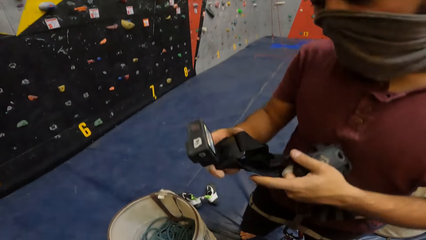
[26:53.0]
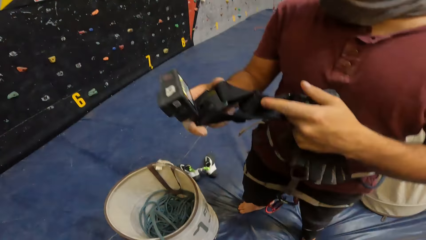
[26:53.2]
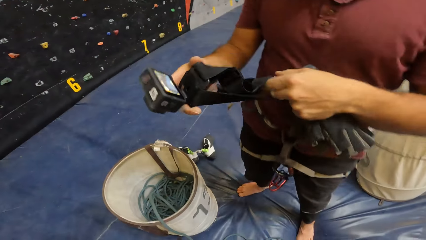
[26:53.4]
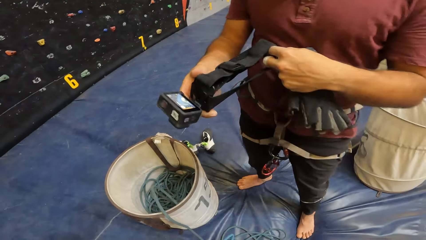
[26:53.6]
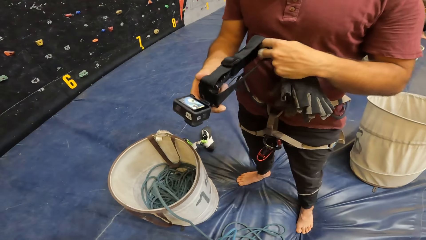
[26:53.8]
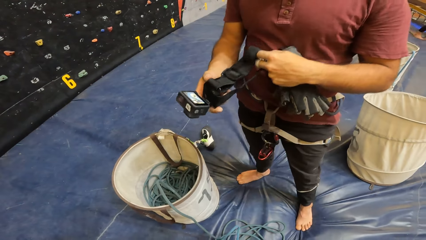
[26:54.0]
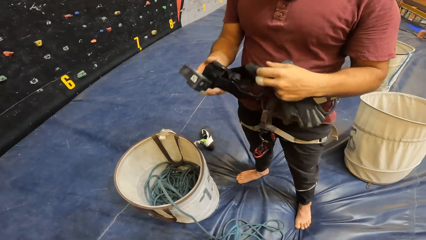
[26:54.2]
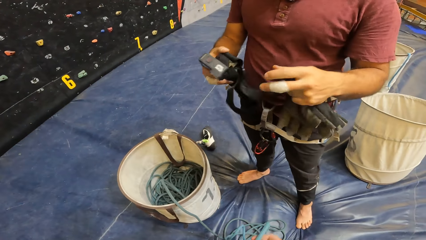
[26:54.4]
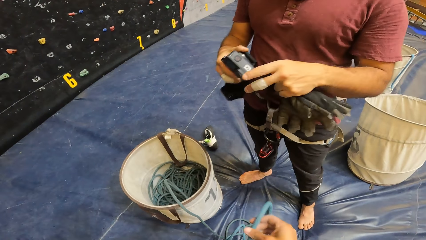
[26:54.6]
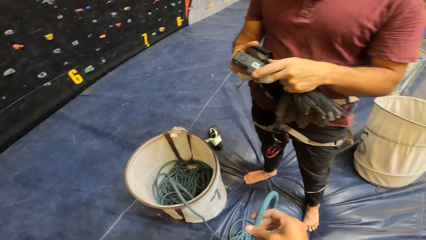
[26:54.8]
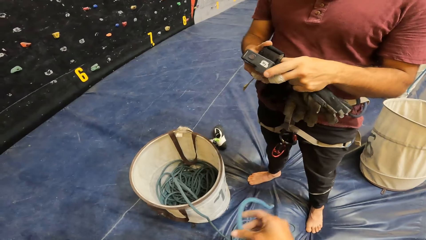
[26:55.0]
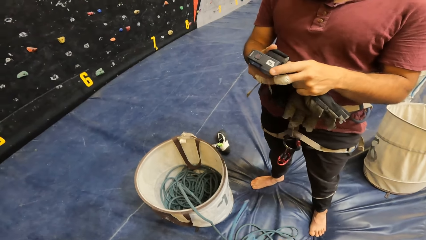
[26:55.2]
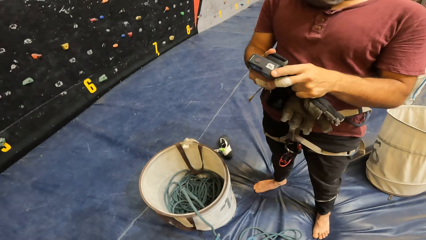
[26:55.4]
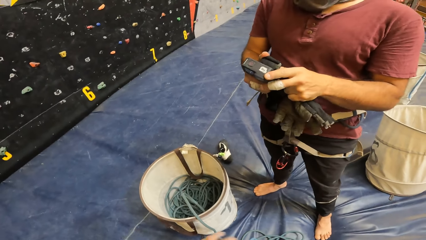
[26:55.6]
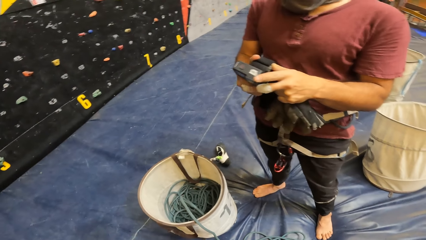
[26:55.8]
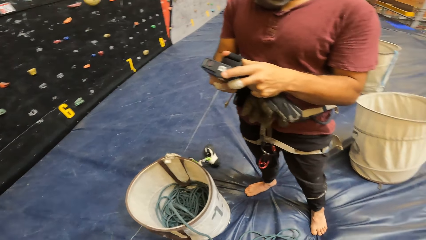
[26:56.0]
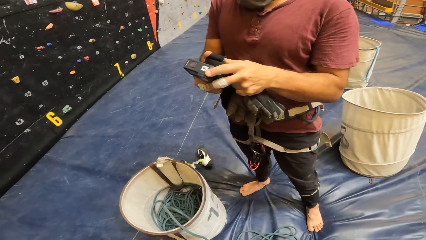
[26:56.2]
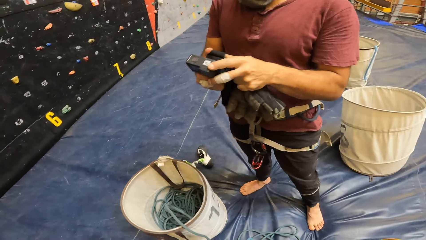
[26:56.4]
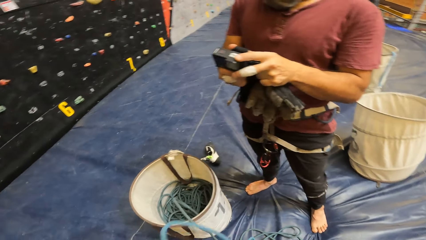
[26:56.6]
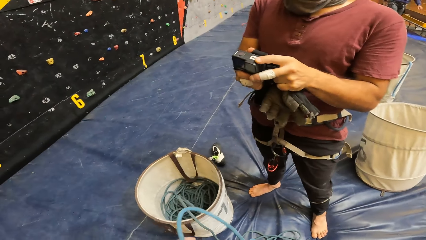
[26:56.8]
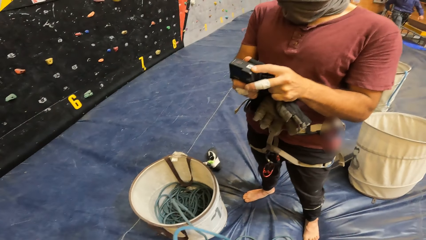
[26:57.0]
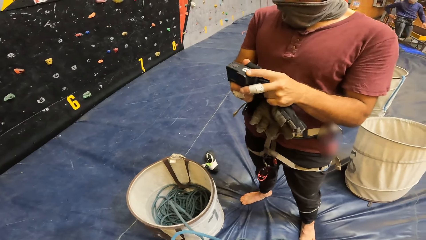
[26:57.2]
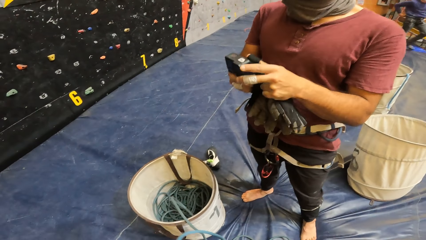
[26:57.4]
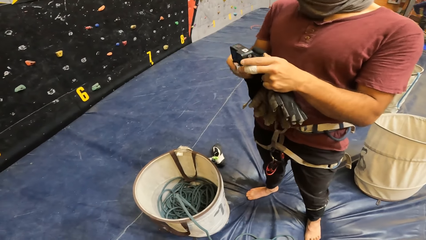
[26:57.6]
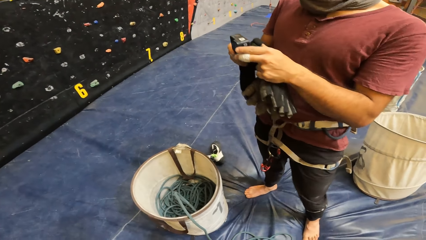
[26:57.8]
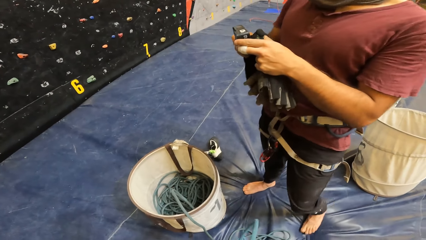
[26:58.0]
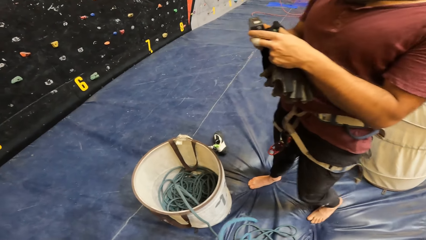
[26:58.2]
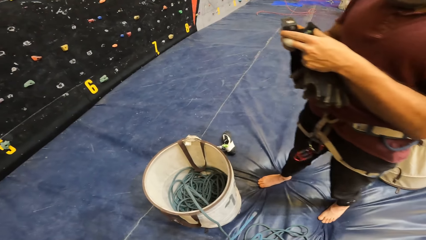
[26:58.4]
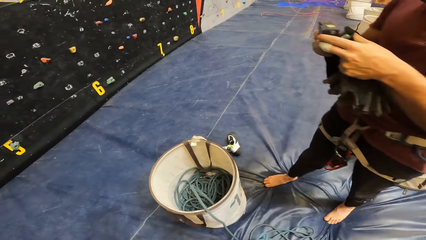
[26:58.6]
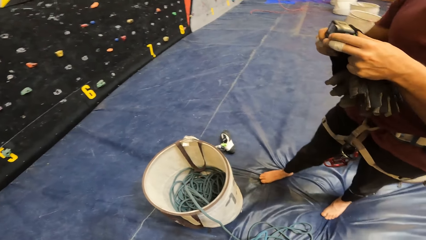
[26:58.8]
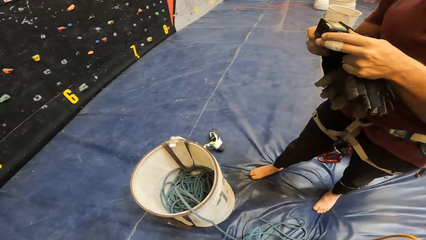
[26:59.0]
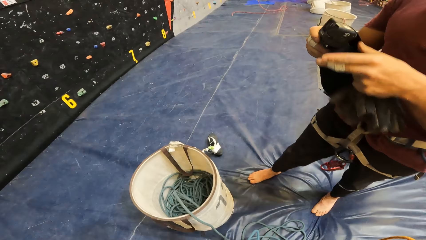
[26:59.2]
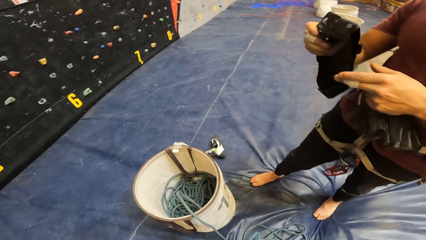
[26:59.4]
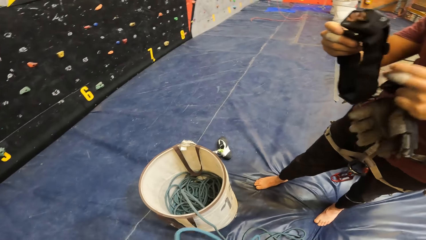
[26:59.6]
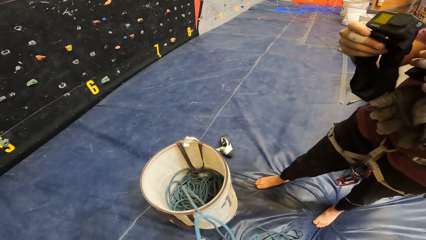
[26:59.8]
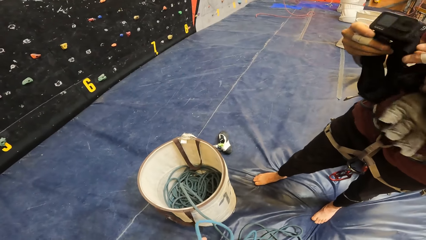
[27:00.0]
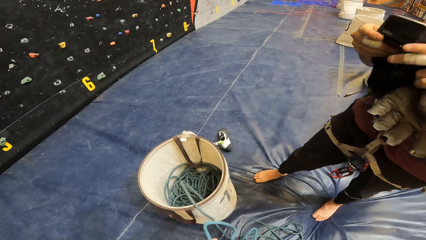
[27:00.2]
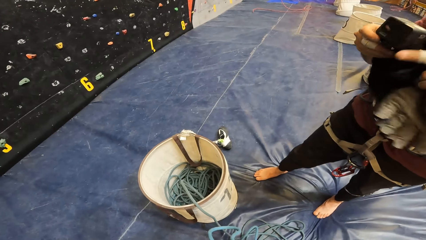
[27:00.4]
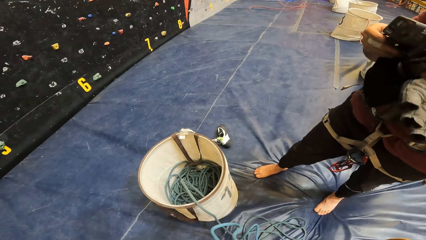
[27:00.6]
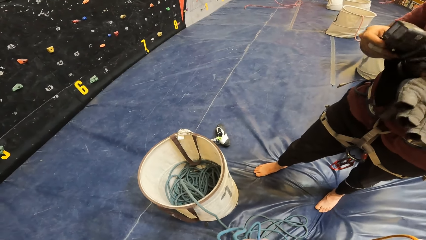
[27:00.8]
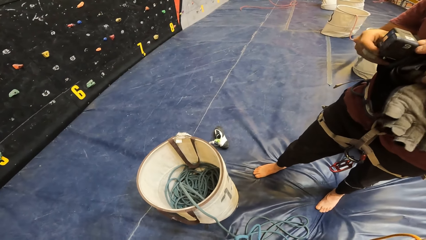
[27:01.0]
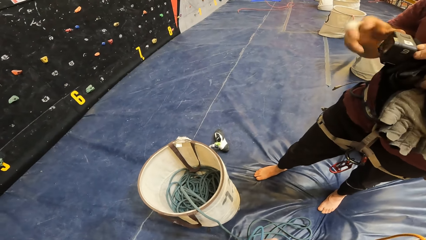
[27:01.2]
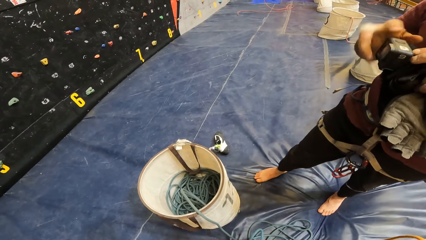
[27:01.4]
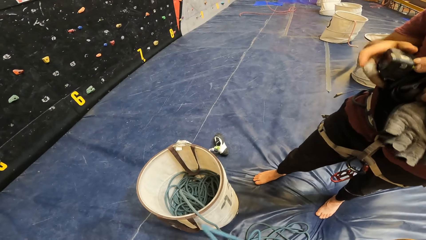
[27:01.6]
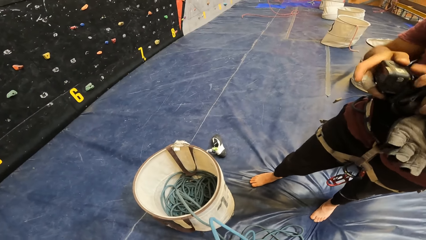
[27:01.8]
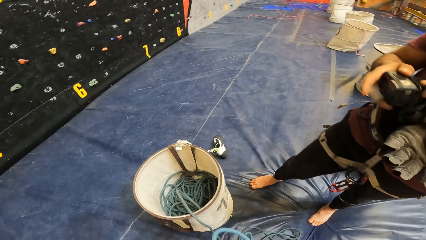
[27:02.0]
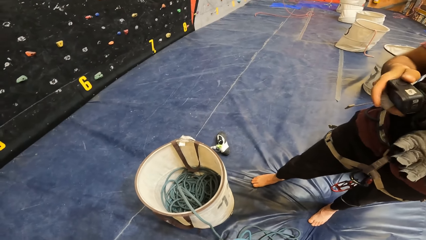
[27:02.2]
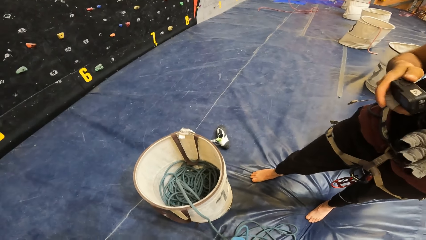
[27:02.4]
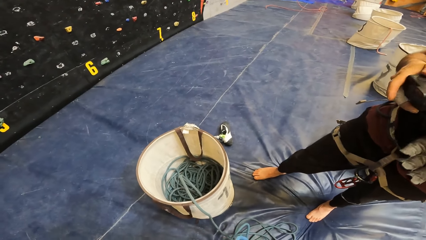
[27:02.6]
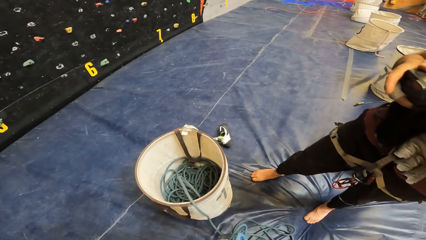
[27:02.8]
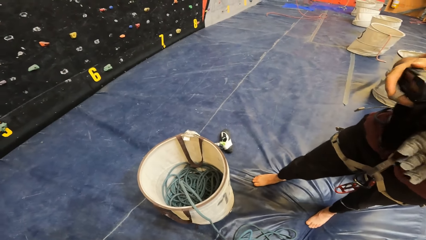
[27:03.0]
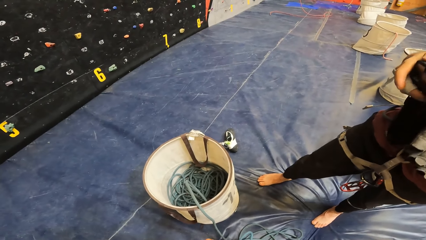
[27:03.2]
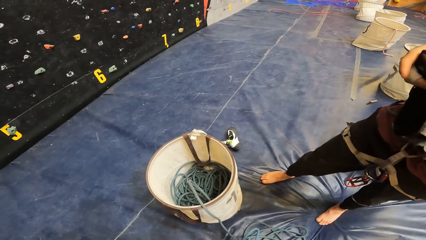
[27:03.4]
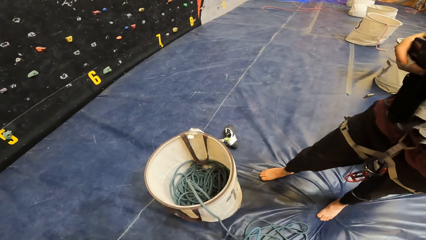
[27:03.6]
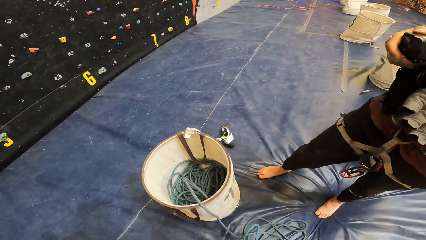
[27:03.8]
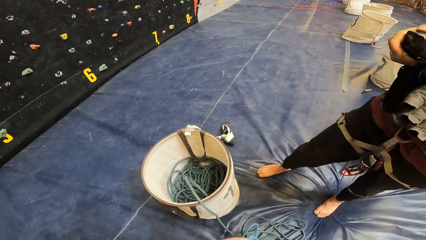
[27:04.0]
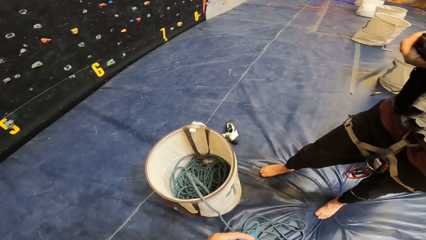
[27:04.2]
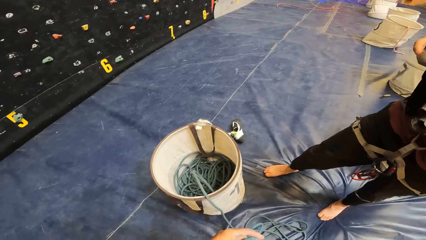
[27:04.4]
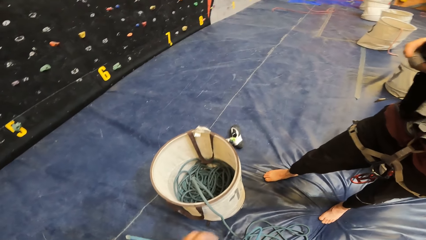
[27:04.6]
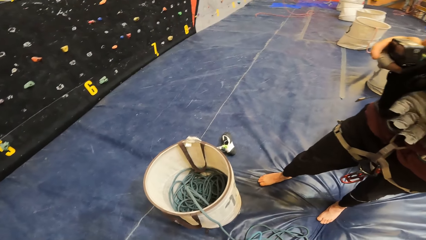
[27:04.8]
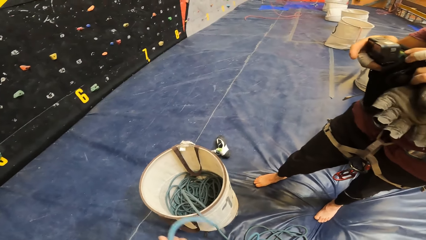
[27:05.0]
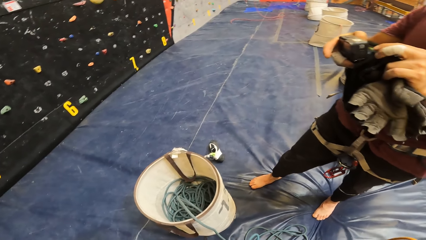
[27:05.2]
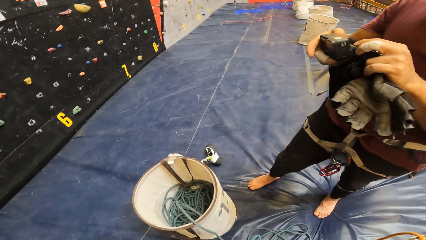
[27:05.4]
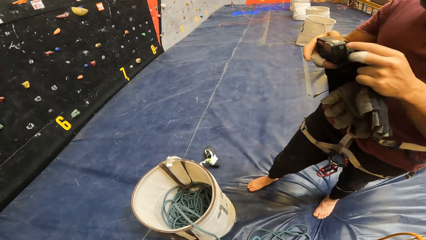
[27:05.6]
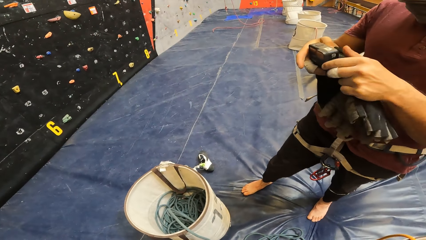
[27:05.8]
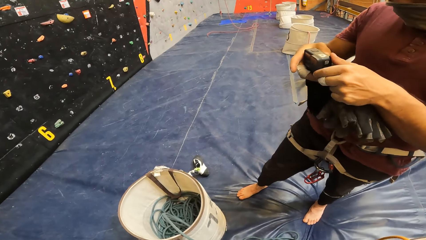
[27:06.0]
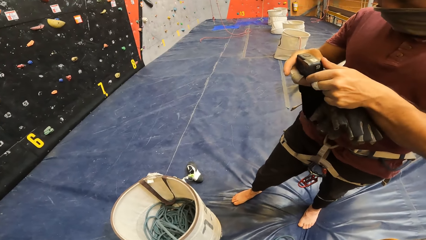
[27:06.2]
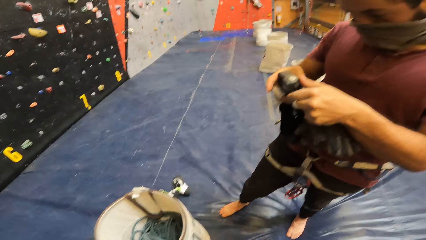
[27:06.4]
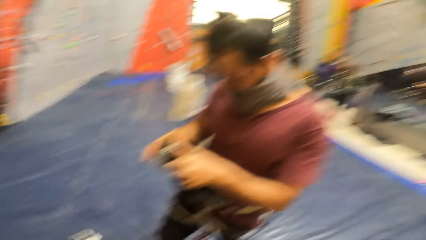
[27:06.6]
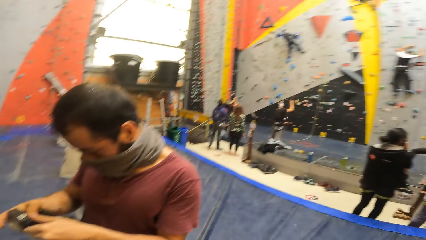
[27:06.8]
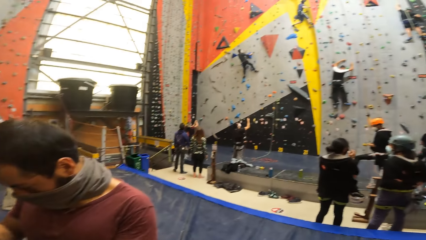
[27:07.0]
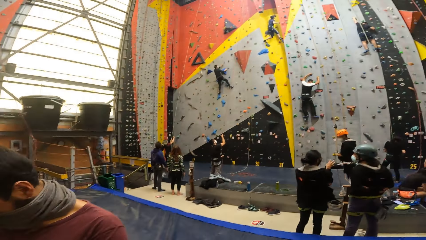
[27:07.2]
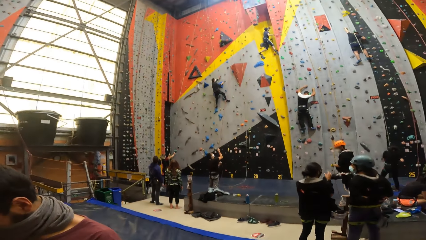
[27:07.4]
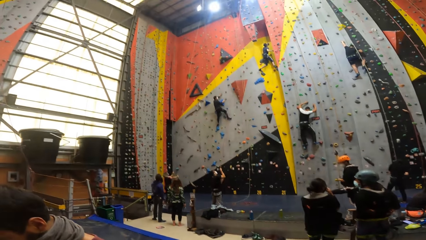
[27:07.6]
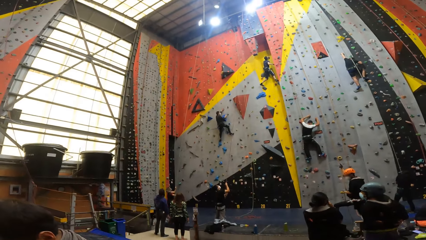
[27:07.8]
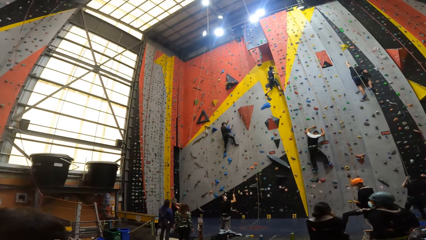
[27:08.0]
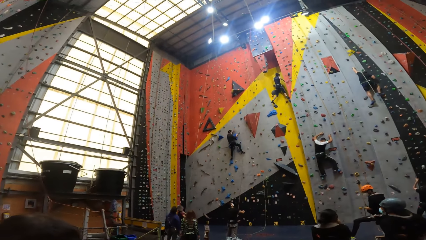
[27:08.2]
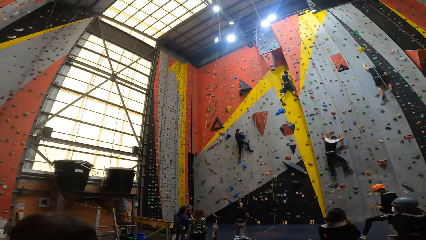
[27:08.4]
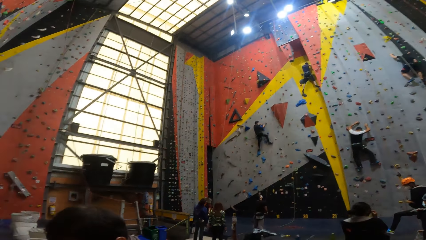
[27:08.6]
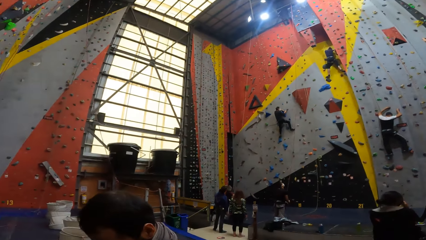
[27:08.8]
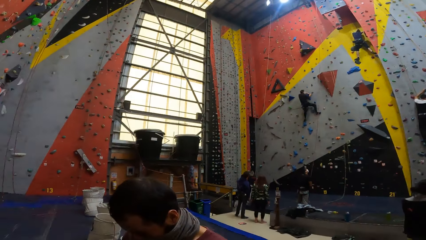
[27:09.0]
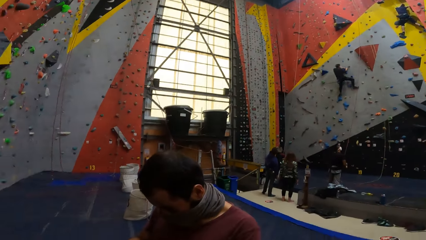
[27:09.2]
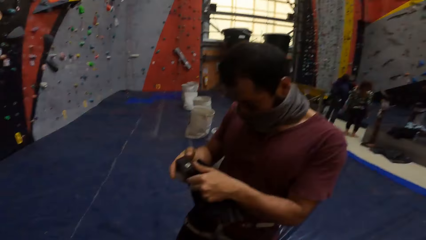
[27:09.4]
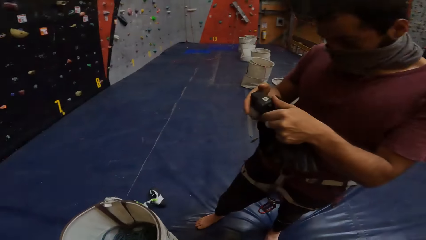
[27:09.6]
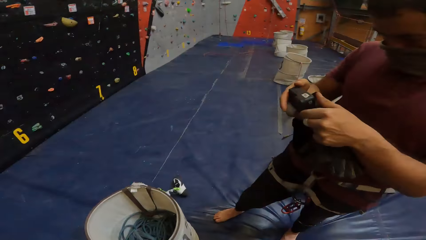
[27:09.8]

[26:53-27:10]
A person holds his camera. The person operates the camera in his hands. The camera wearer holds a climbing rope with the right hand. They look around the room.
